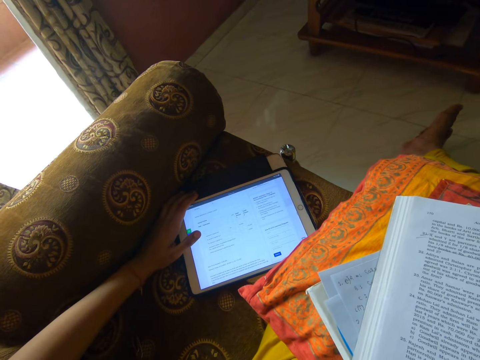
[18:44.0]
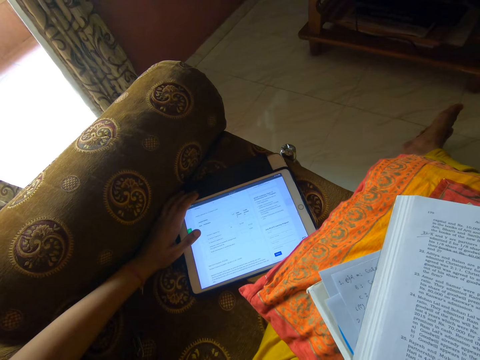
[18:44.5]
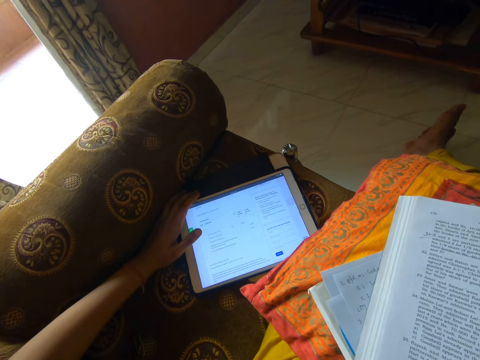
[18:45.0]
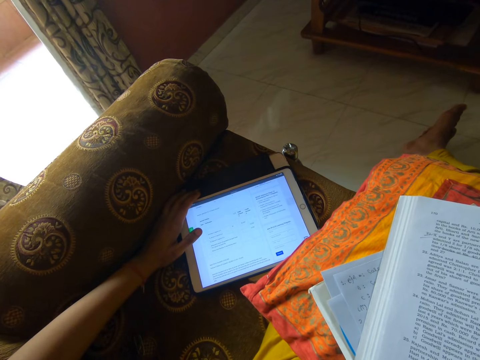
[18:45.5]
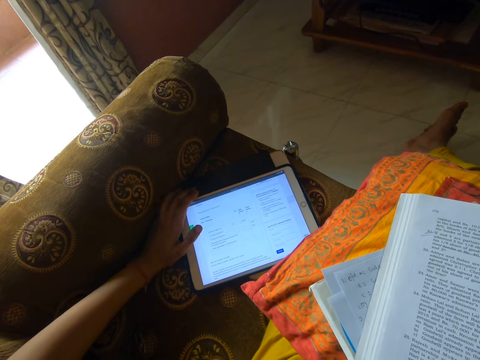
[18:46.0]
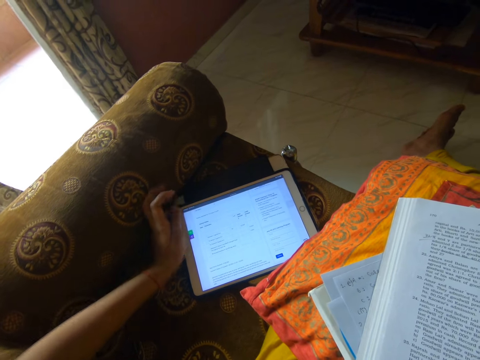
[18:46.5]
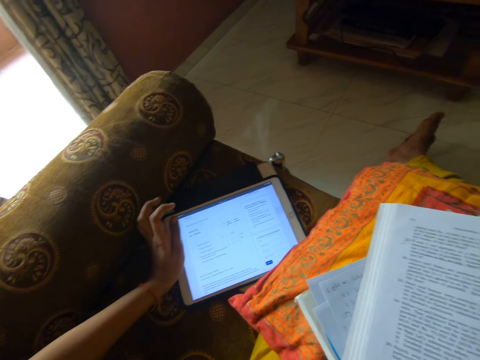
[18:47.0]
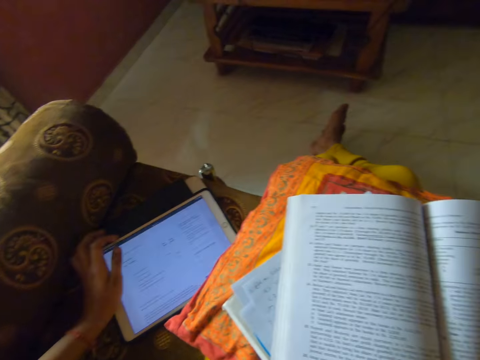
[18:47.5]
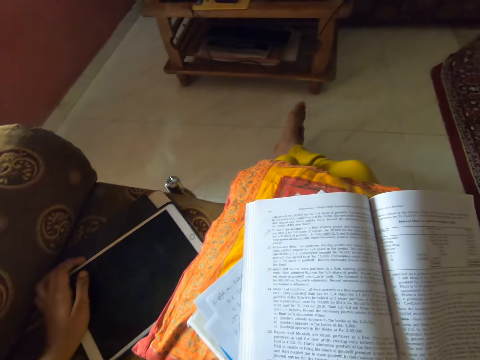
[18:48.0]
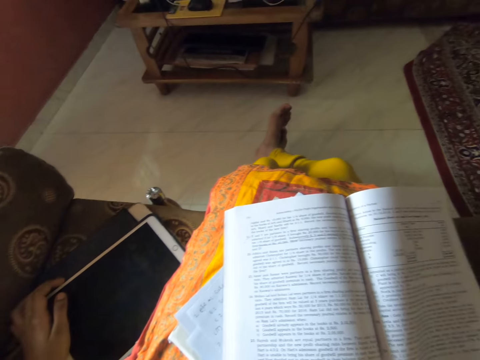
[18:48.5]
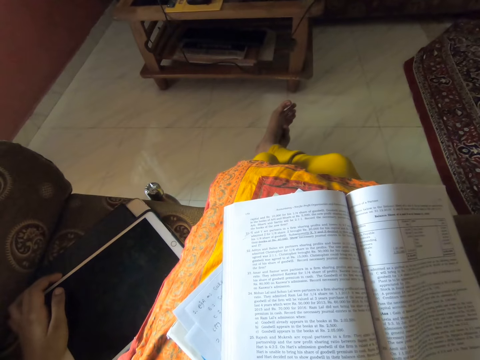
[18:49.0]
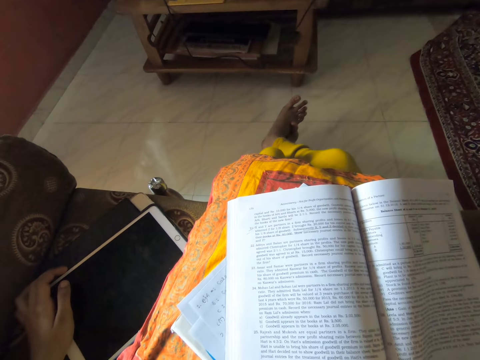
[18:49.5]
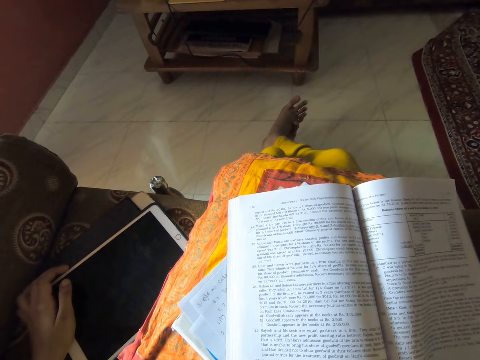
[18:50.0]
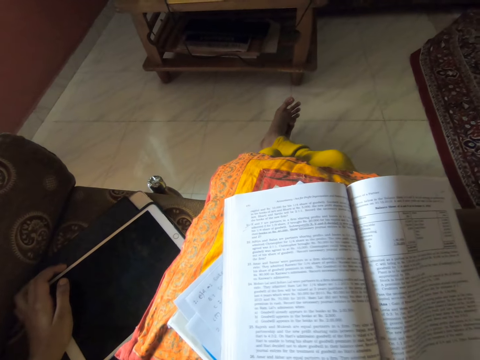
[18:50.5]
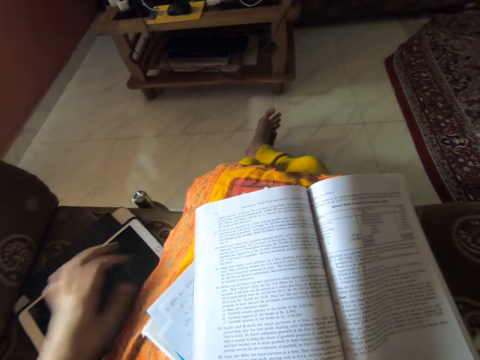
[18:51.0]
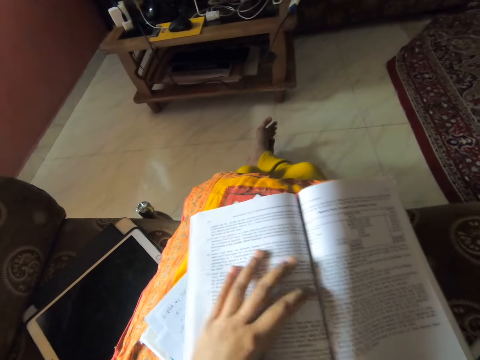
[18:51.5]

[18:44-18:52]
The camera wearer locks the tablet with the power button. They sing along to the background song.

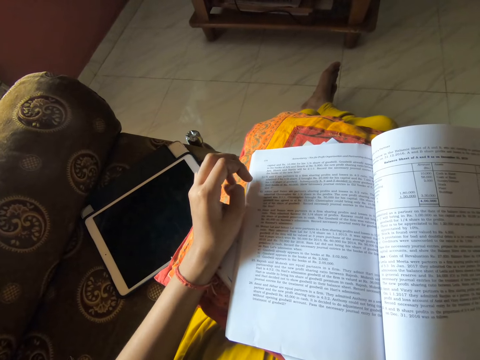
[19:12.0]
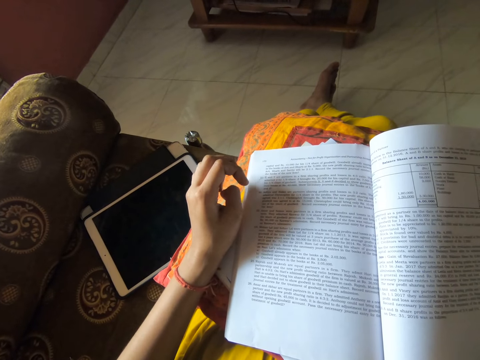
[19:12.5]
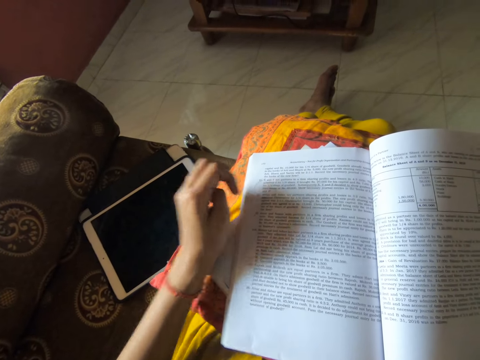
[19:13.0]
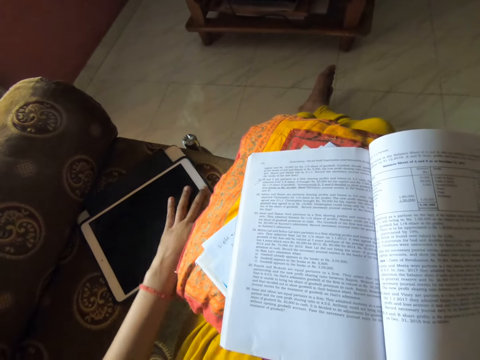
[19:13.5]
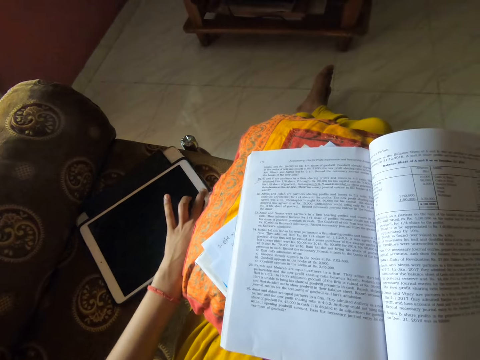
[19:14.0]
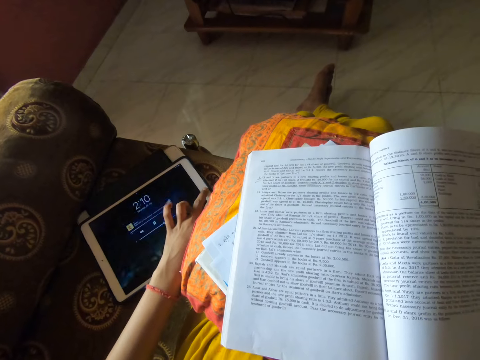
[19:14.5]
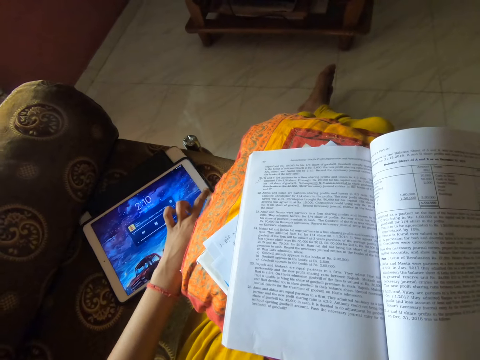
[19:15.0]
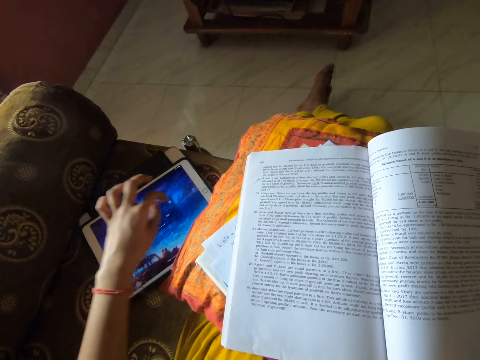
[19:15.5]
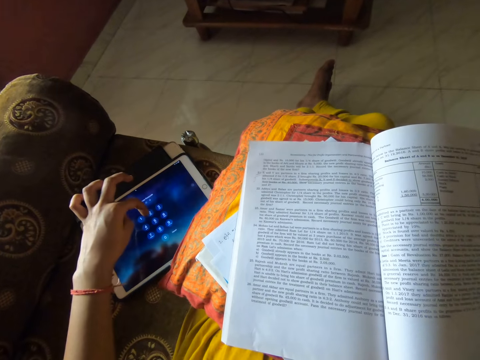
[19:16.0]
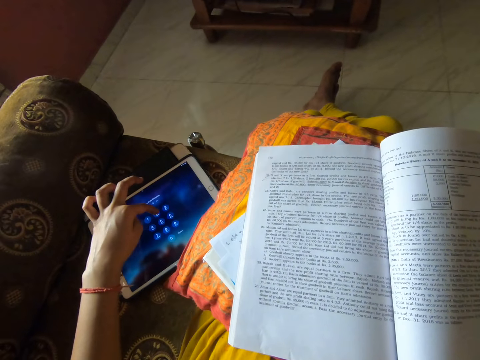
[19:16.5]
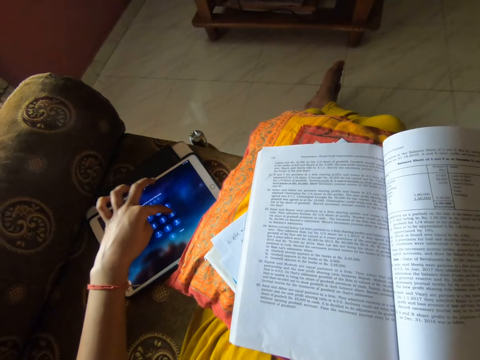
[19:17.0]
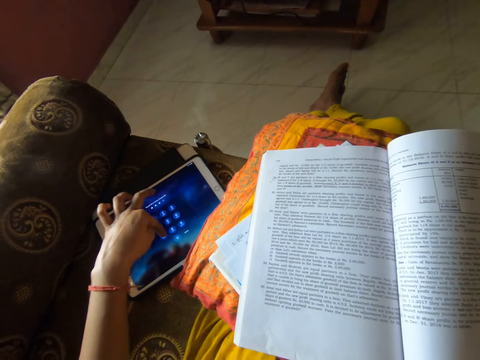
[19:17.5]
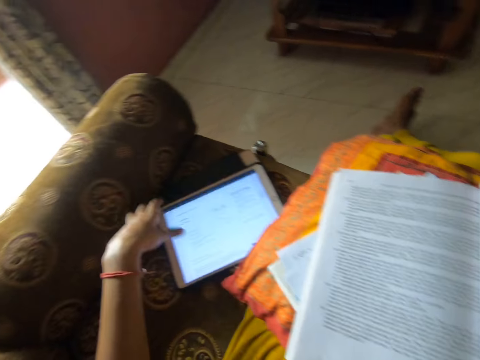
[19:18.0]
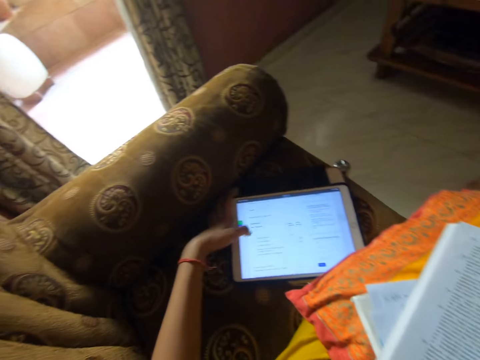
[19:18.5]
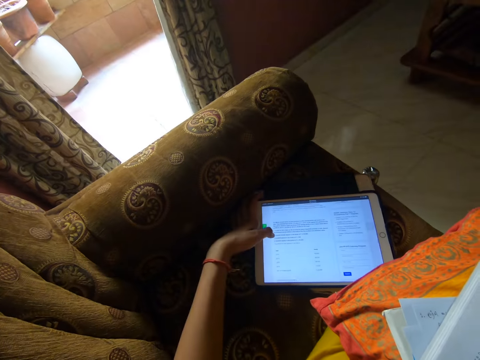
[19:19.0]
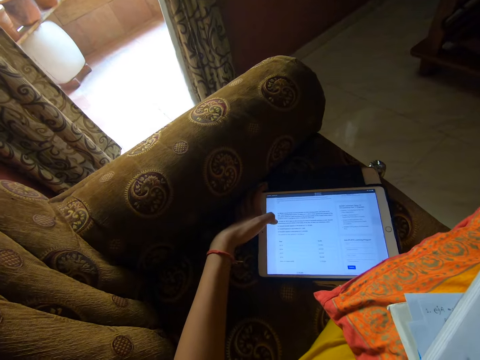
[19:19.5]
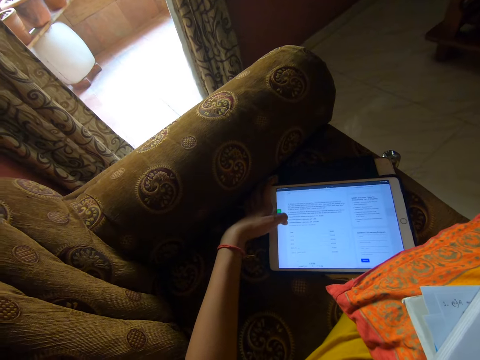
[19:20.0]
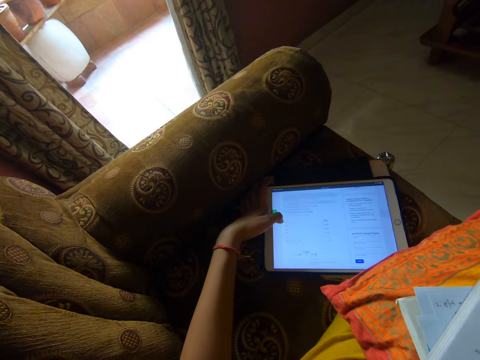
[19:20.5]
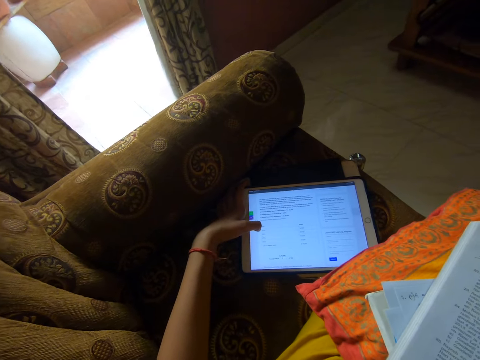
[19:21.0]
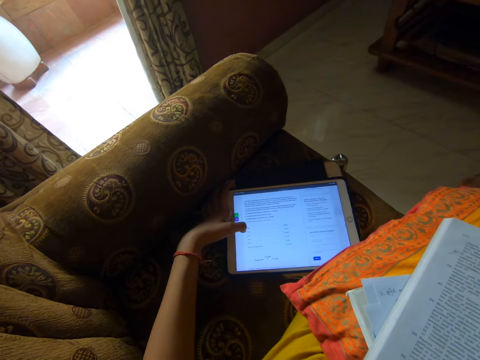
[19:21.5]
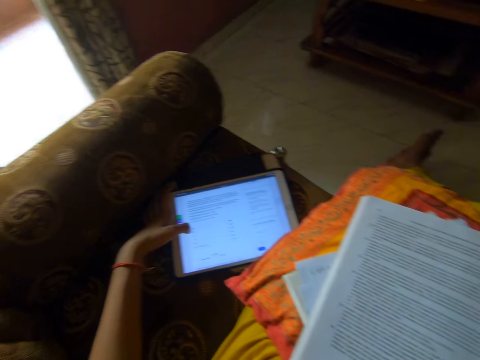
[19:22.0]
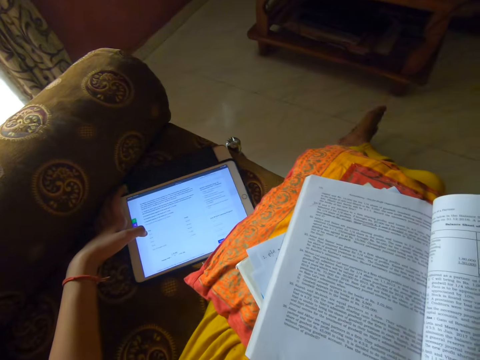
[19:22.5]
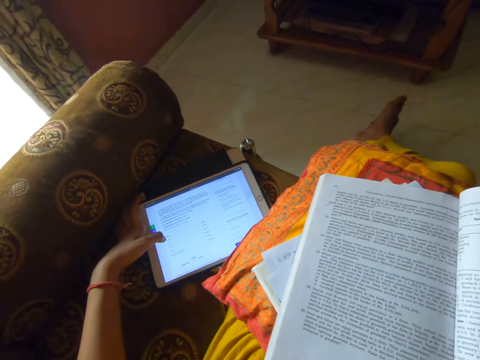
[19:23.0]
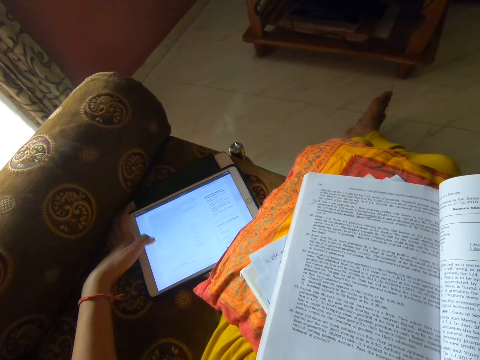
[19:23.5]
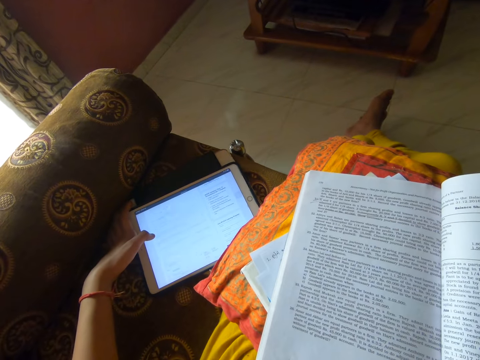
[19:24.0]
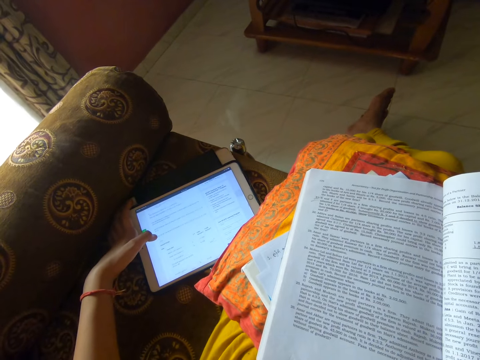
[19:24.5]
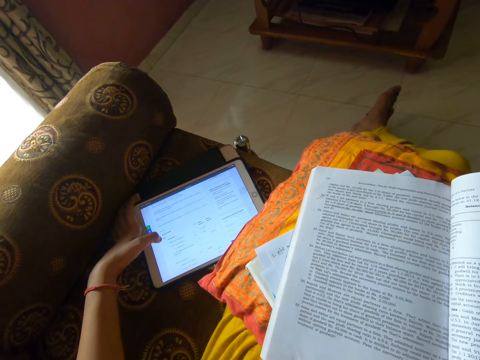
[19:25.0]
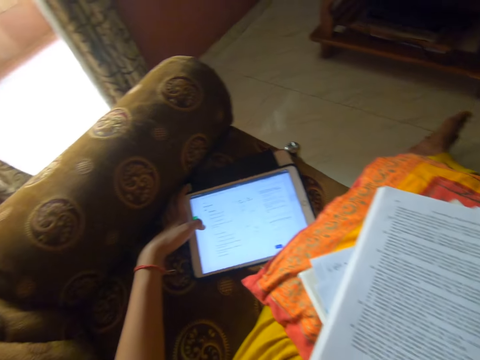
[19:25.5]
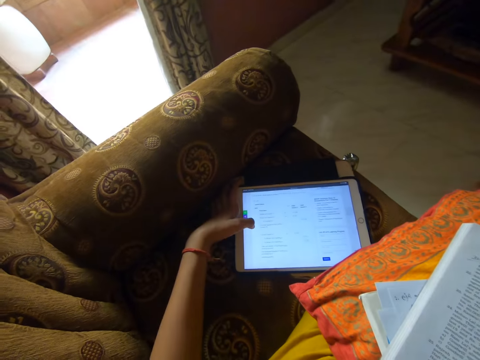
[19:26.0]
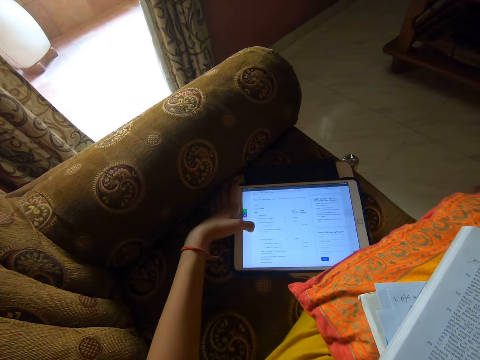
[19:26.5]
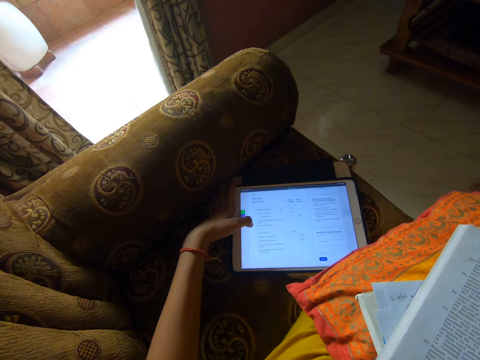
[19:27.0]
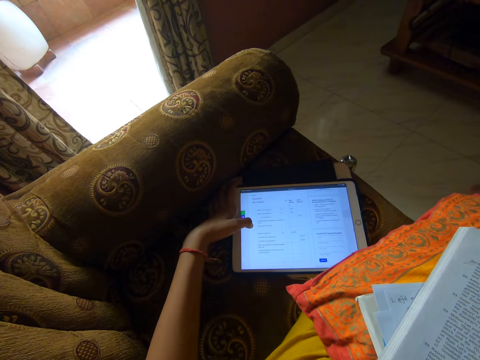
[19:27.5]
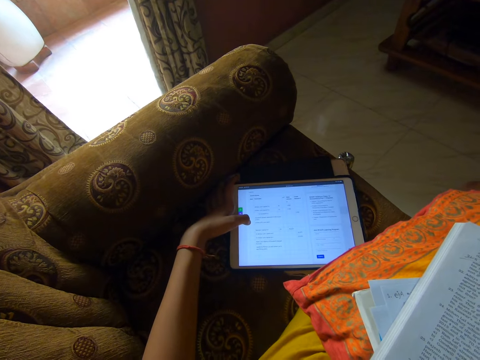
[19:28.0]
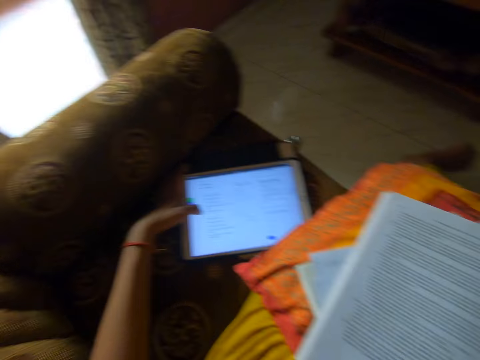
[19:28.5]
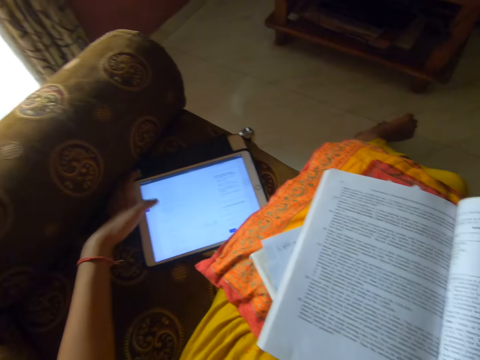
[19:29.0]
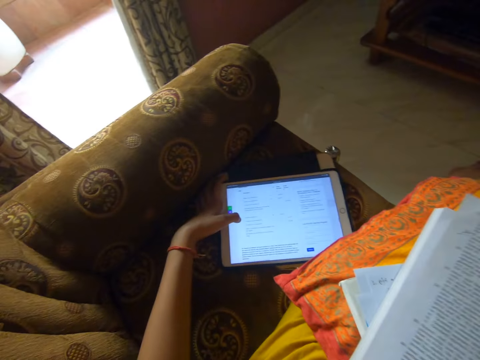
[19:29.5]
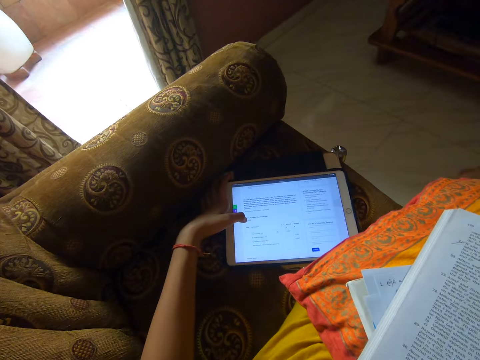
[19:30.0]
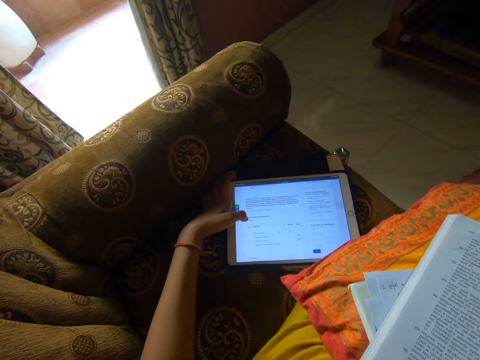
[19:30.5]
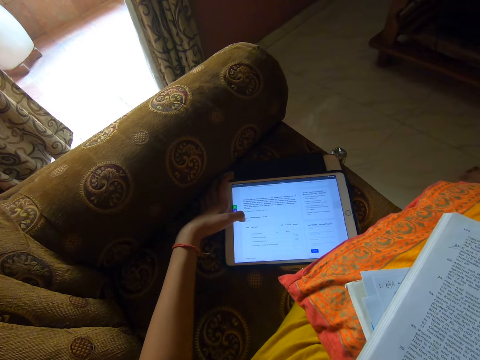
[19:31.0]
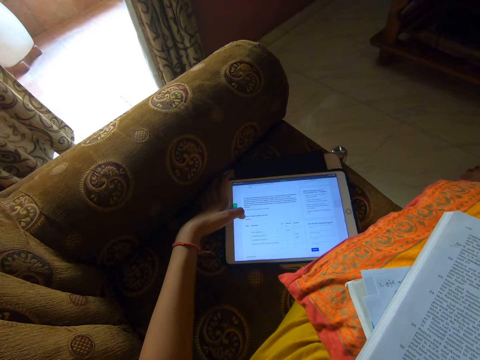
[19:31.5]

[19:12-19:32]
The camera wearer operates the tablet. They scroll their tablet. They read some information from the tablet. They scroll the tablet. They look around. They scroll the tablet. They read some information from the tablet. They look around. They scroll the tablet.
